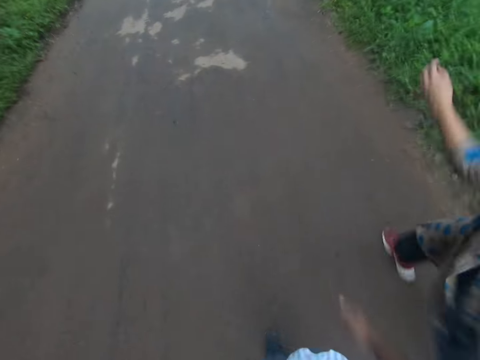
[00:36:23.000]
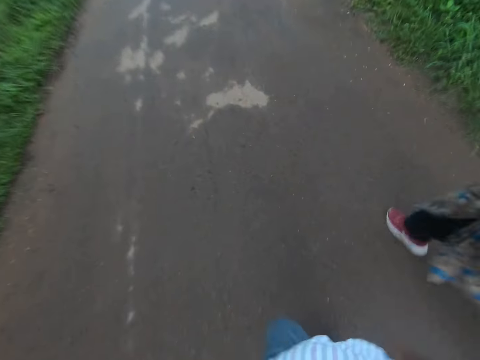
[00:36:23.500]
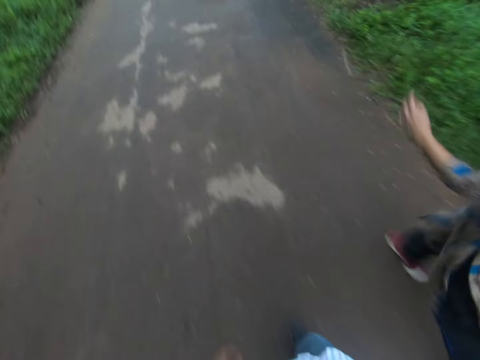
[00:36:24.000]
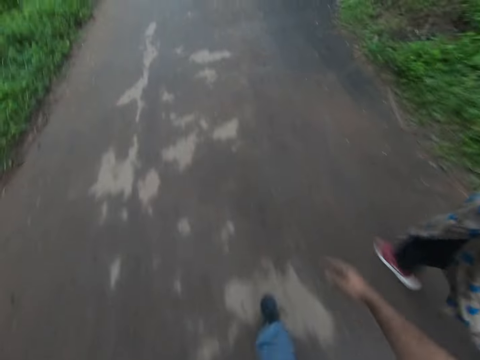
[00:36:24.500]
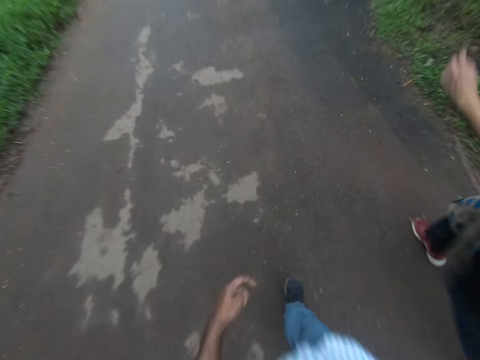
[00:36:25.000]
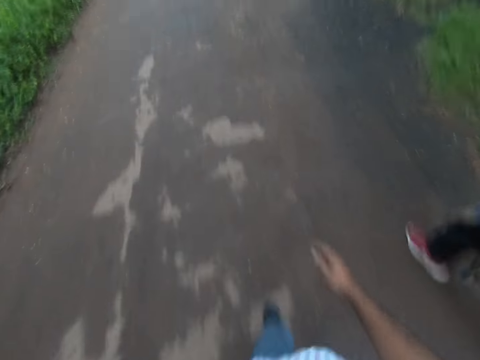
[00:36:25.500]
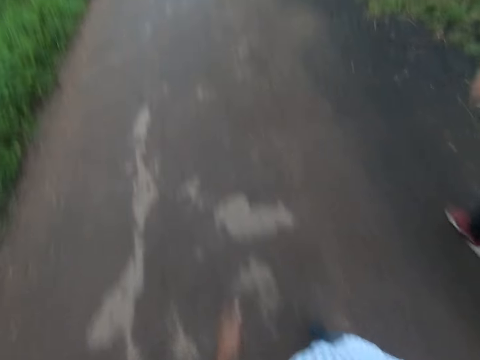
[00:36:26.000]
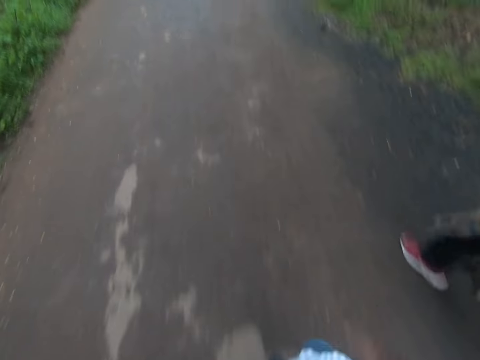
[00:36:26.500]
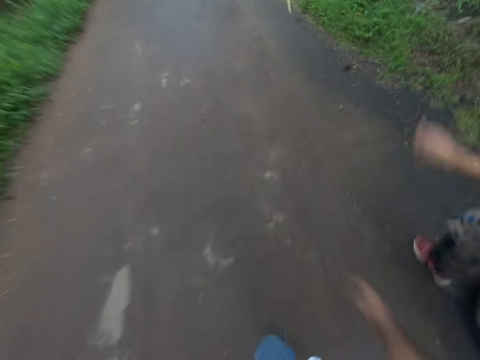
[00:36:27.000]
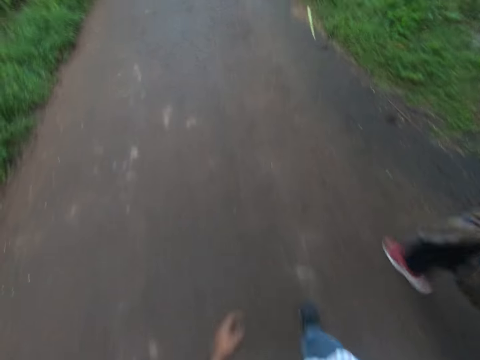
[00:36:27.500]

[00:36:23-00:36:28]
The camera wearer talks to a woman.

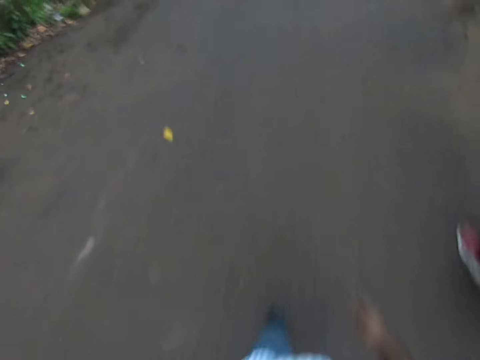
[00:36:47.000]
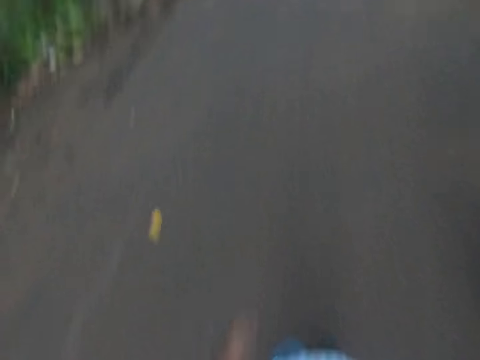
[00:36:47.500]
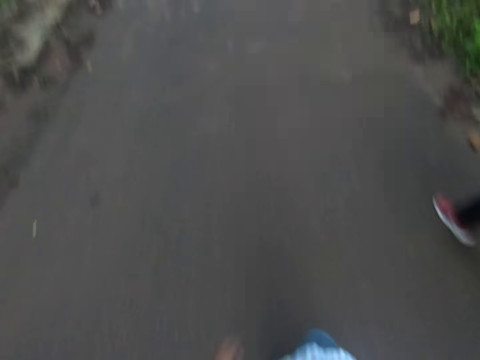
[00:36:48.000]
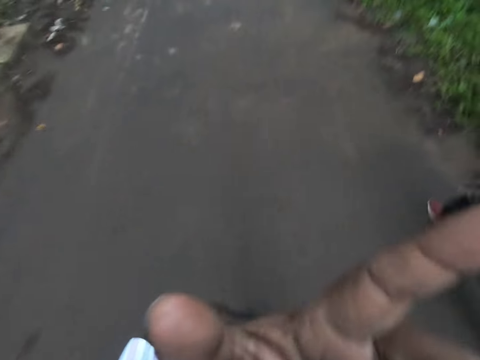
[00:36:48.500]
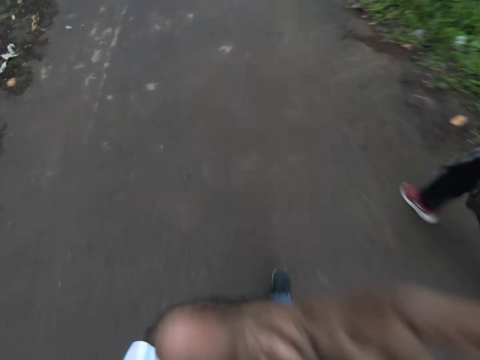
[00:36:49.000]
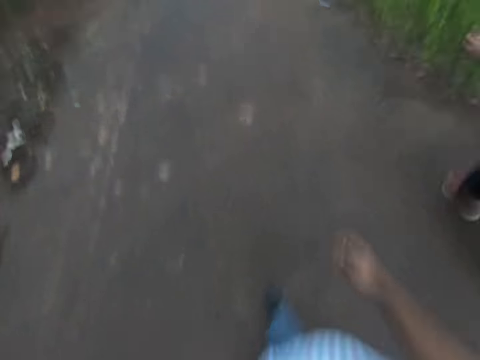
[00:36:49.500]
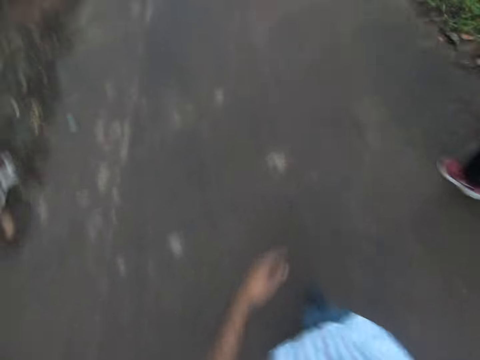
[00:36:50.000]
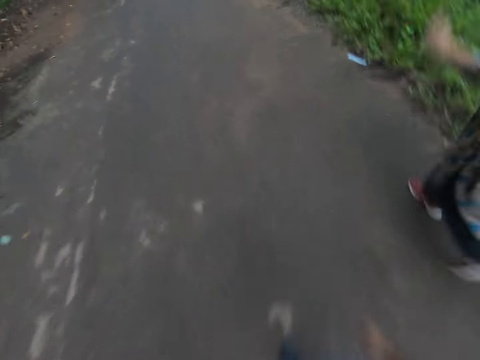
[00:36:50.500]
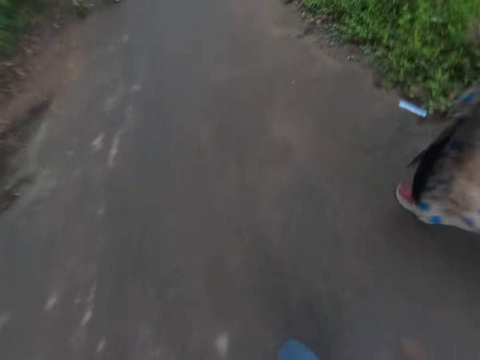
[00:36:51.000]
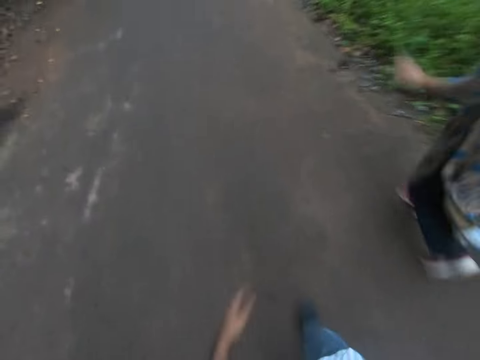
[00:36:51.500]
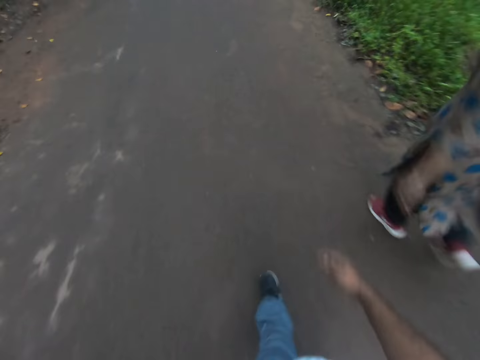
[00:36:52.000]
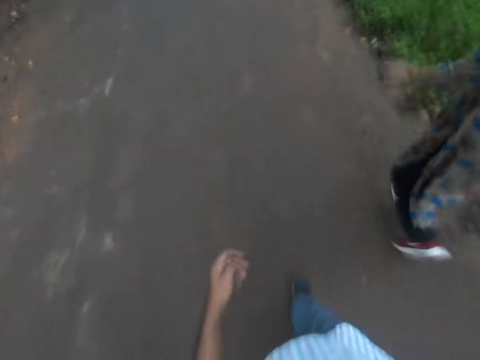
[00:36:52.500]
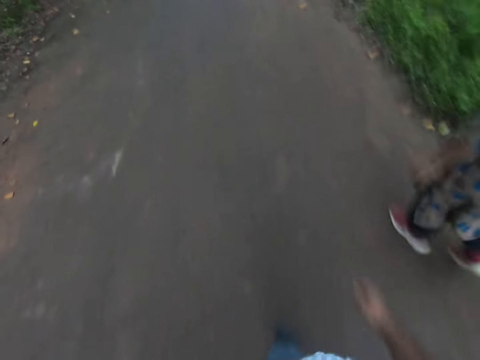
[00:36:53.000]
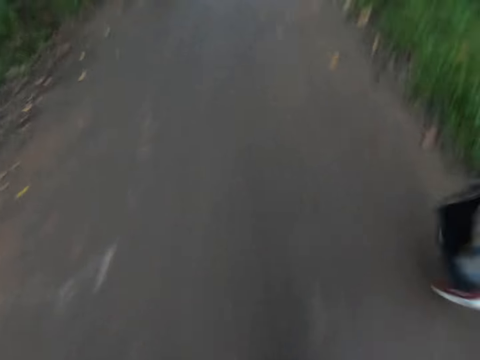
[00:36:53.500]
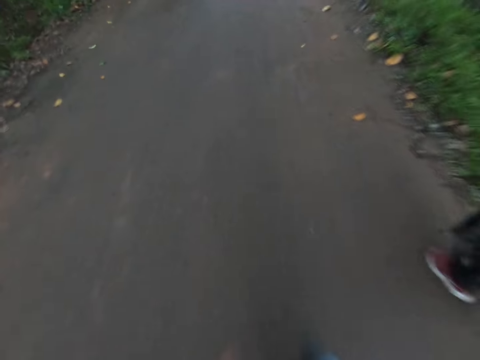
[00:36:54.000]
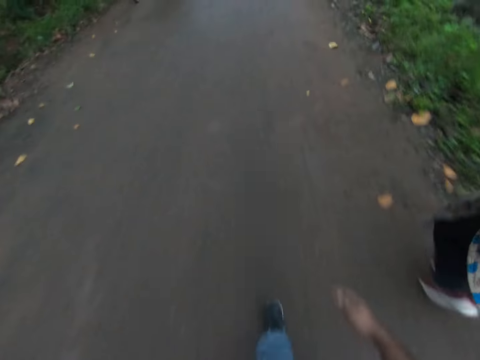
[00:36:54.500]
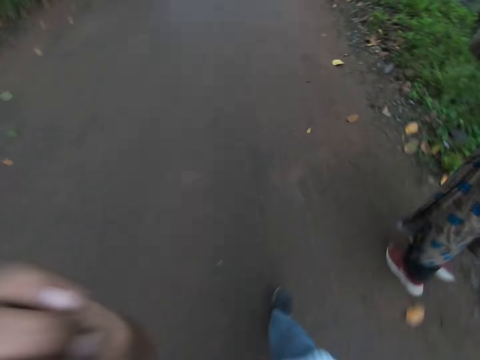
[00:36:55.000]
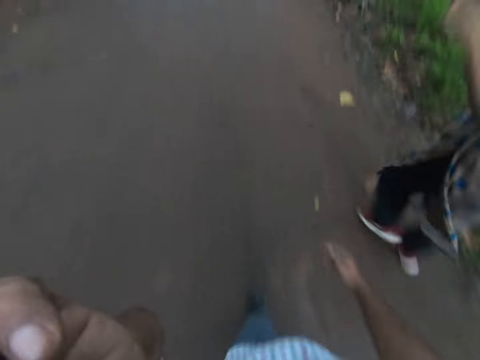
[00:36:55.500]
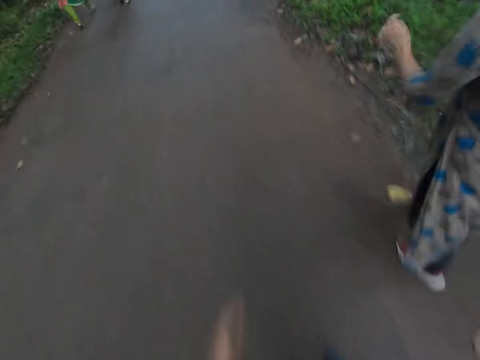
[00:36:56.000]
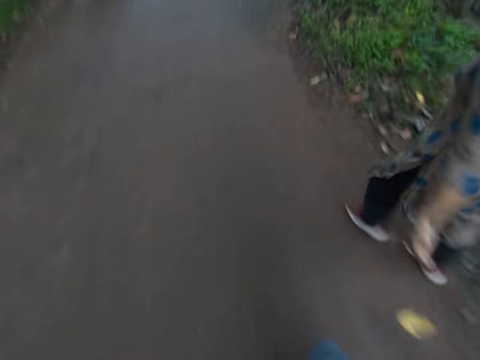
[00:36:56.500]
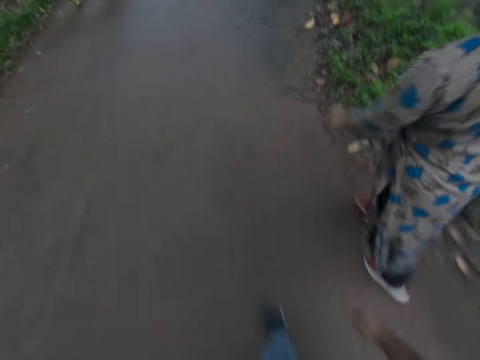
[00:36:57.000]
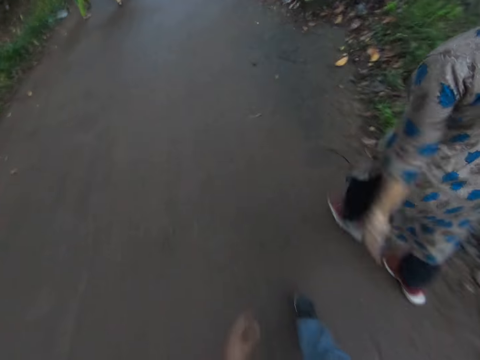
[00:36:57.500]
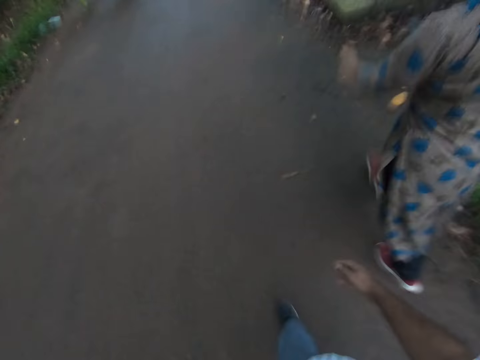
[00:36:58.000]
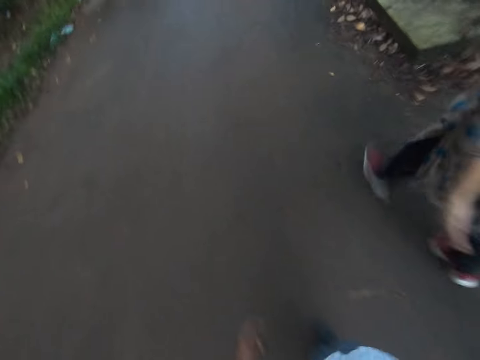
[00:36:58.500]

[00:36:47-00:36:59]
The camera wearer lifts the hand. He touches his face with his left hand. He lowers his left hand. He touches his face with his left hand. He lowers his left hand.

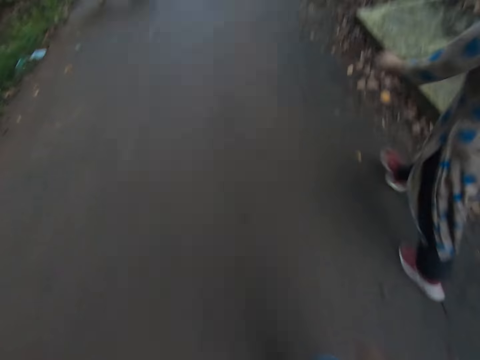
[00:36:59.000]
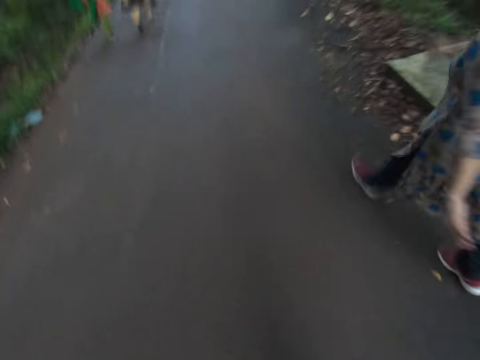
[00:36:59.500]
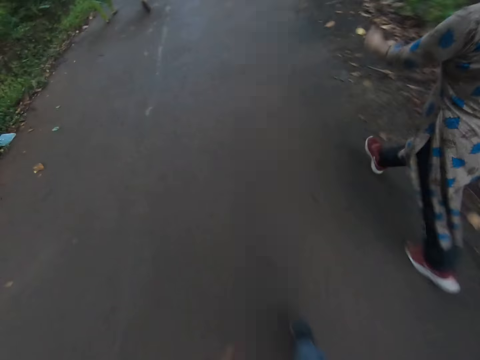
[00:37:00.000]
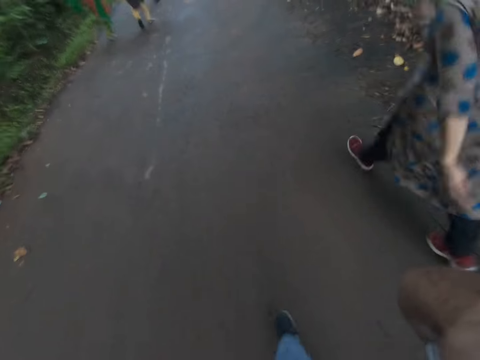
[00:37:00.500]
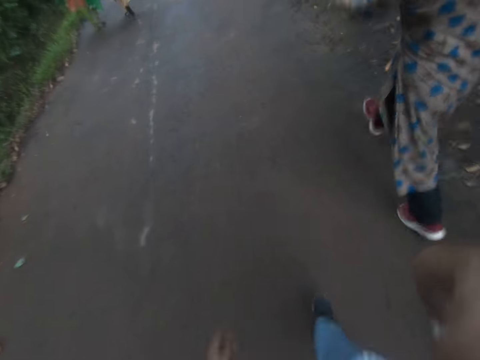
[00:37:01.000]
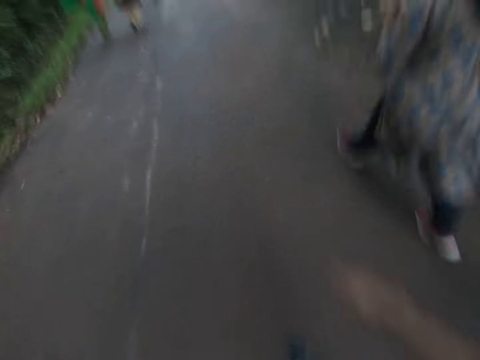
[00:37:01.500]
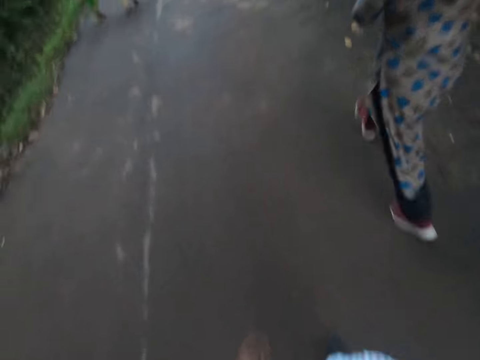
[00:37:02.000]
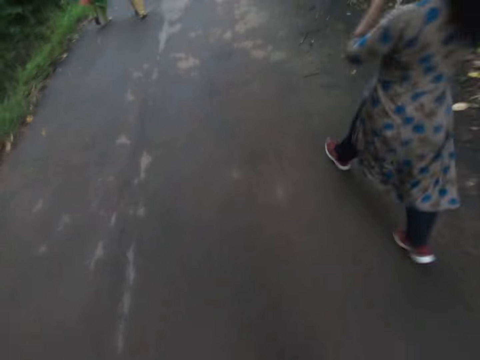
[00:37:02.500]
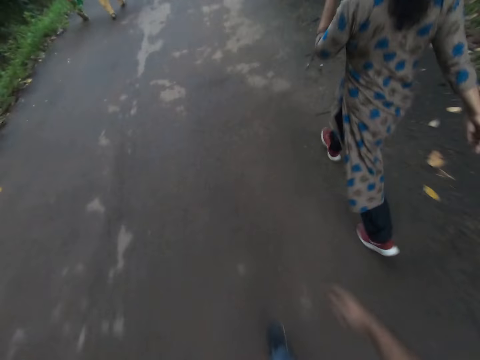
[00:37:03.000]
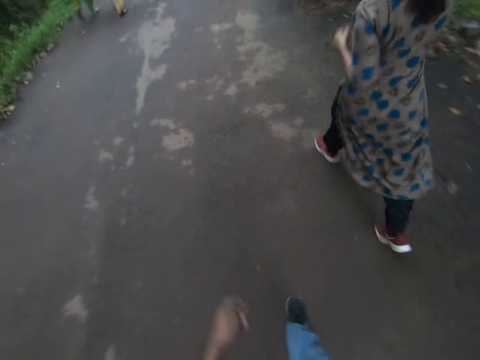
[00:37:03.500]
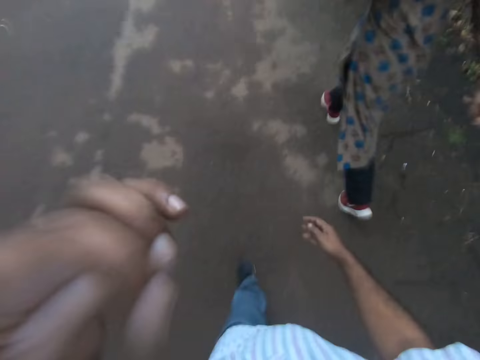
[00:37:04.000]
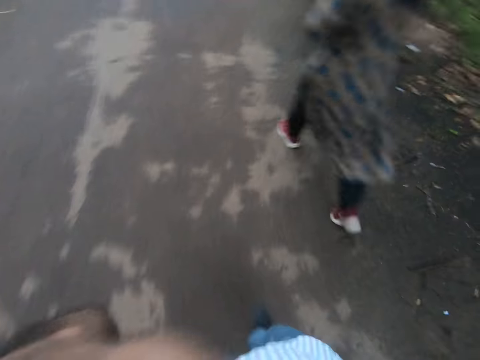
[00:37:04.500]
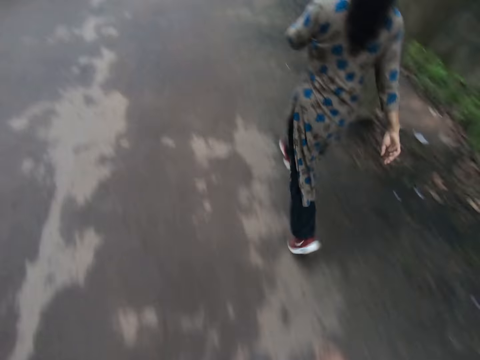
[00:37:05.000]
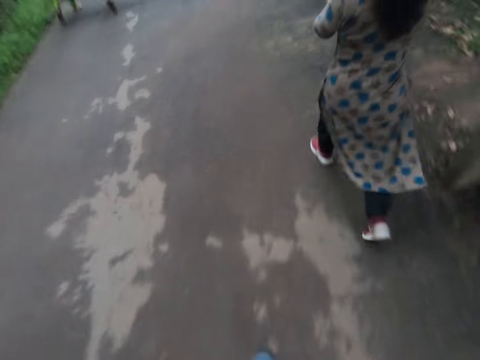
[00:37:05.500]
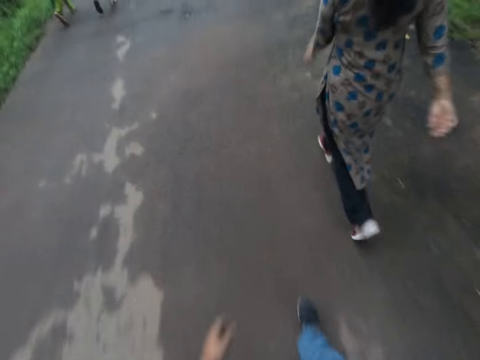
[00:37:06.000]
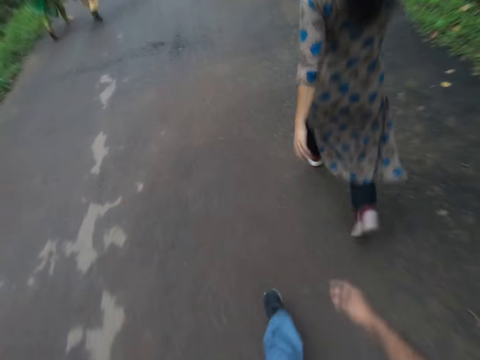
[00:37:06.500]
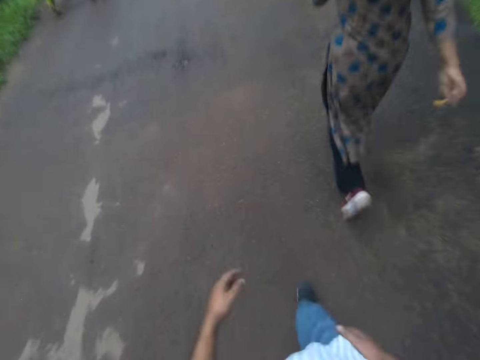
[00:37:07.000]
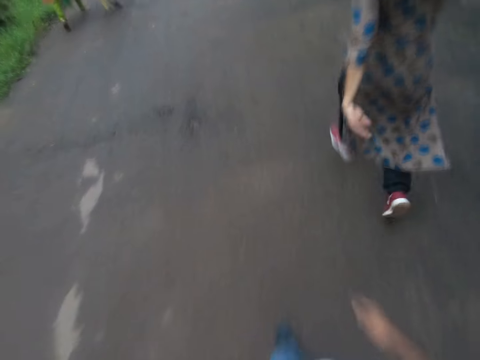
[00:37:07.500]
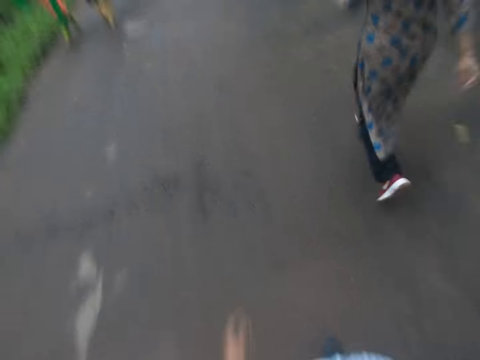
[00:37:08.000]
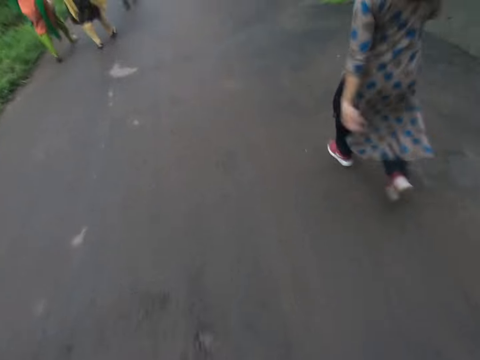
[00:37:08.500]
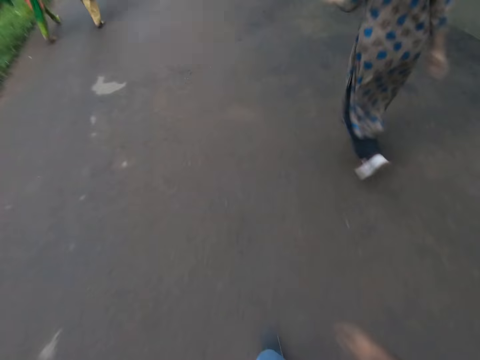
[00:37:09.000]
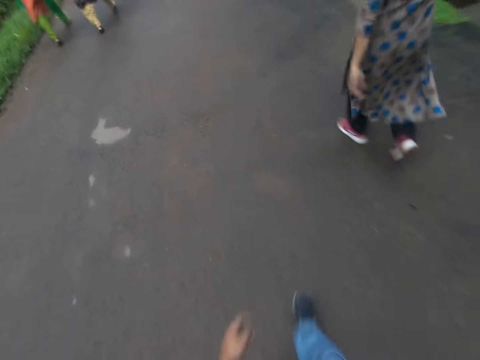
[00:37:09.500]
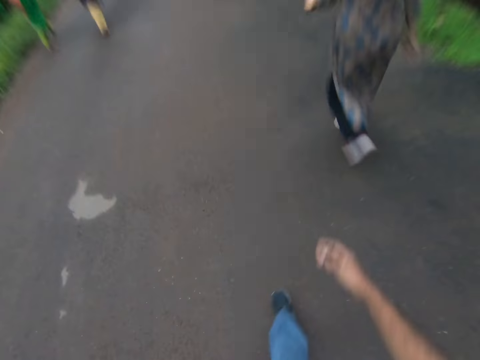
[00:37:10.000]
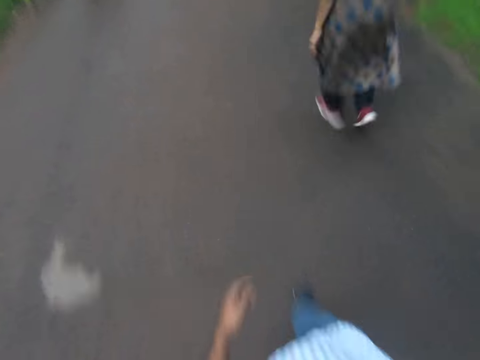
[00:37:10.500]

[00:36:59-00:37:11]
The camera wearer touches his face with his right hand. He lowers his right hand. He touches his face with his left hand. He lowers his left hand.
